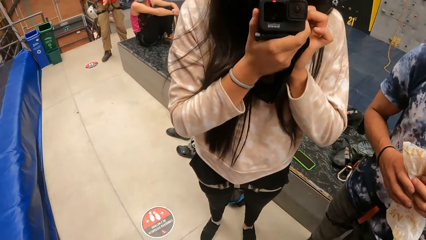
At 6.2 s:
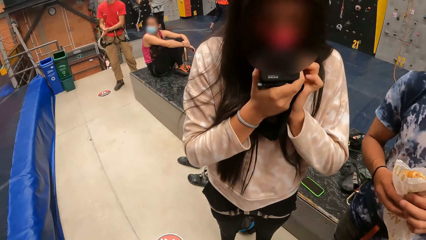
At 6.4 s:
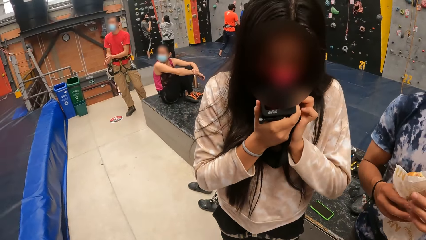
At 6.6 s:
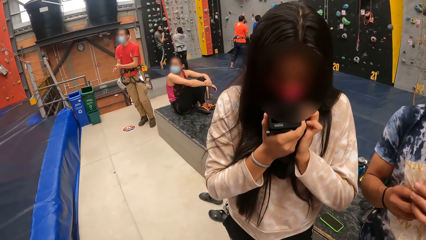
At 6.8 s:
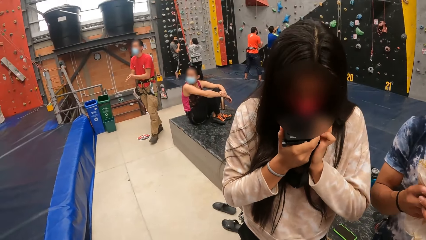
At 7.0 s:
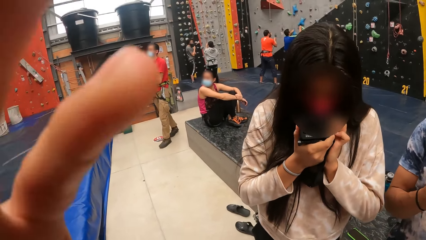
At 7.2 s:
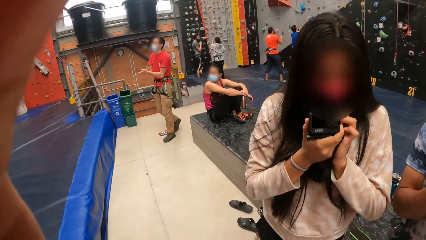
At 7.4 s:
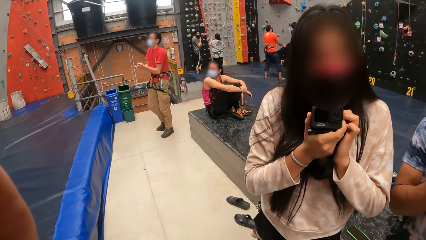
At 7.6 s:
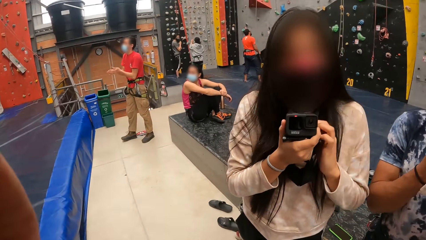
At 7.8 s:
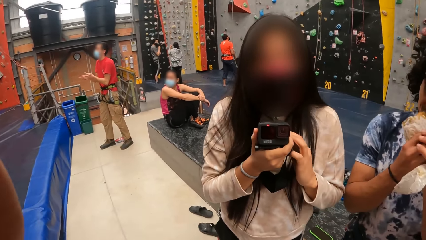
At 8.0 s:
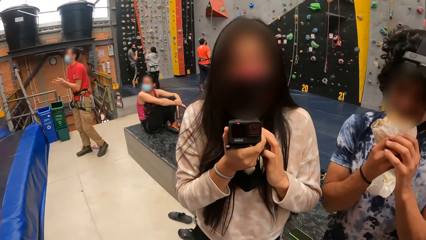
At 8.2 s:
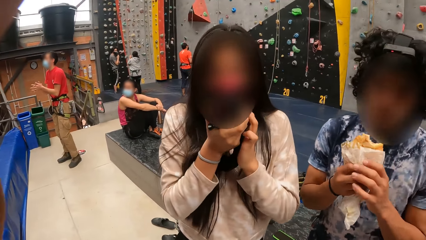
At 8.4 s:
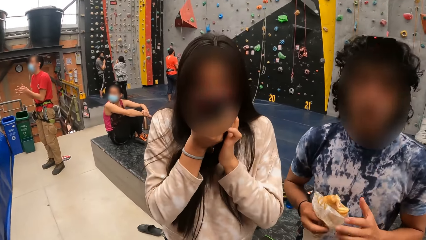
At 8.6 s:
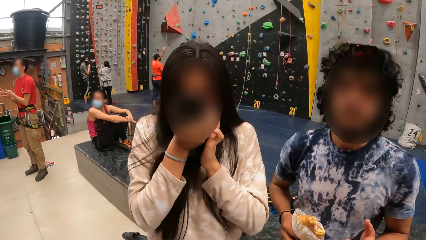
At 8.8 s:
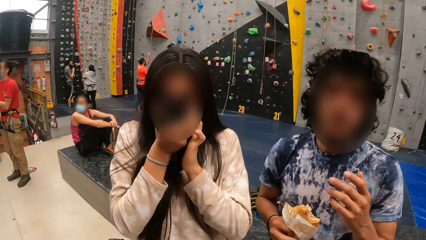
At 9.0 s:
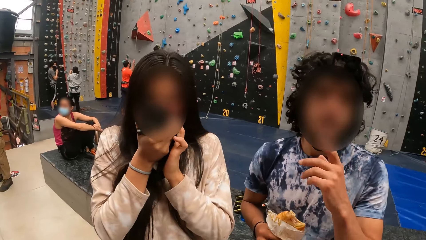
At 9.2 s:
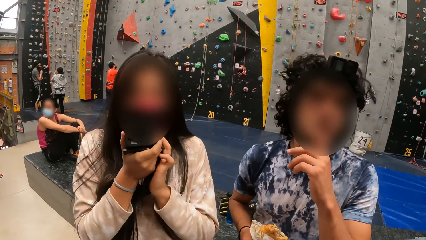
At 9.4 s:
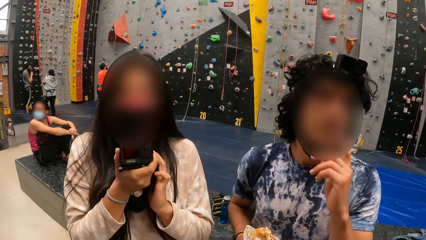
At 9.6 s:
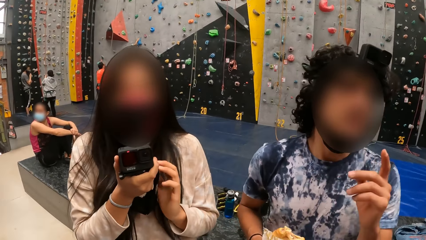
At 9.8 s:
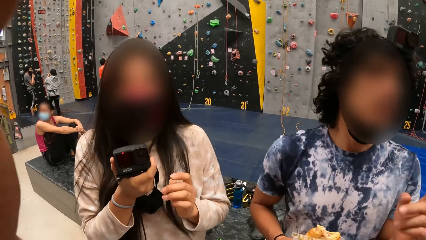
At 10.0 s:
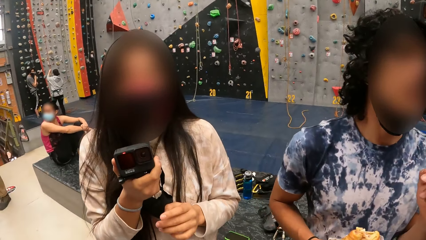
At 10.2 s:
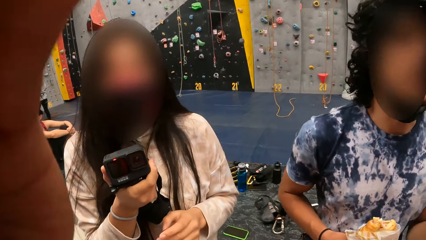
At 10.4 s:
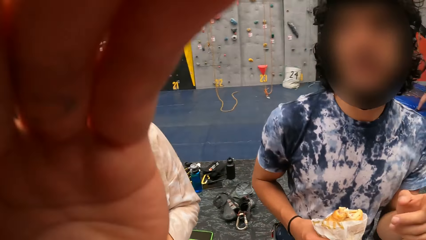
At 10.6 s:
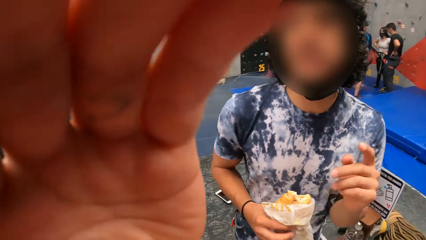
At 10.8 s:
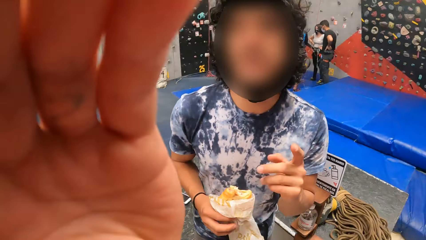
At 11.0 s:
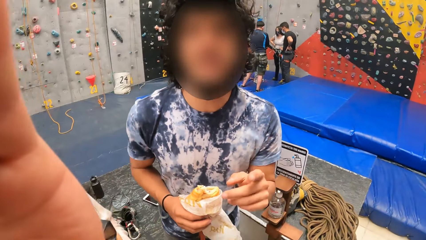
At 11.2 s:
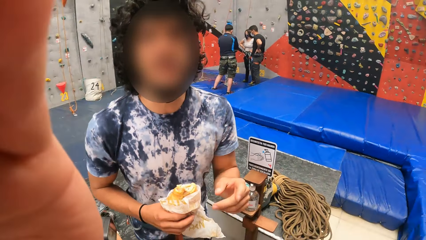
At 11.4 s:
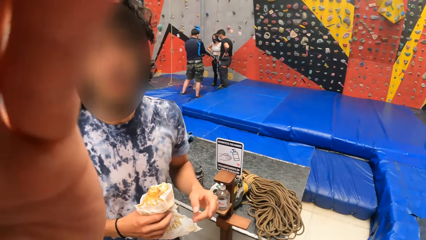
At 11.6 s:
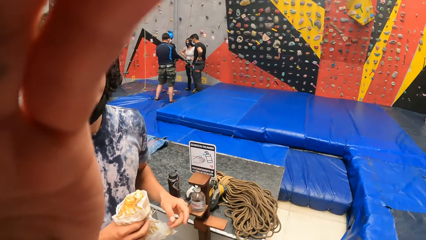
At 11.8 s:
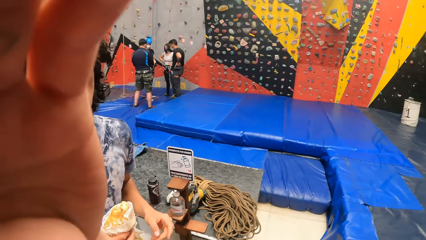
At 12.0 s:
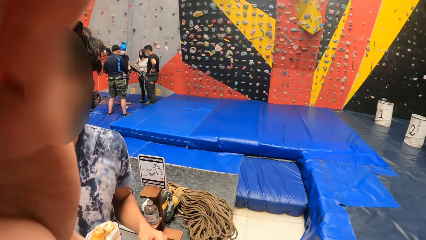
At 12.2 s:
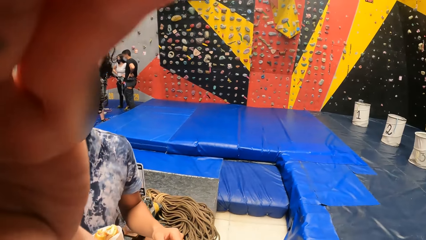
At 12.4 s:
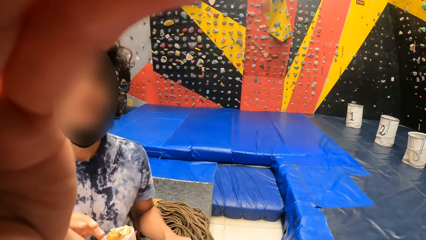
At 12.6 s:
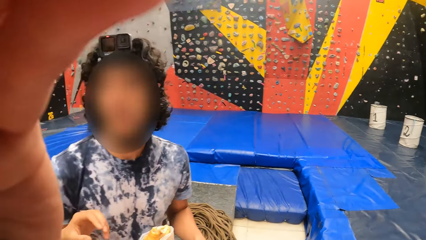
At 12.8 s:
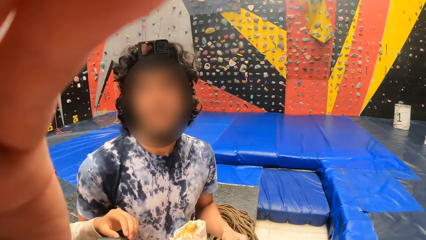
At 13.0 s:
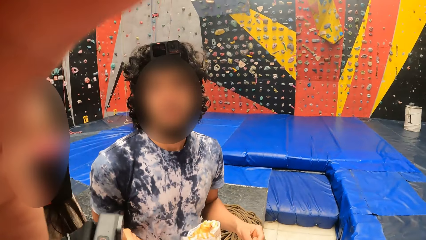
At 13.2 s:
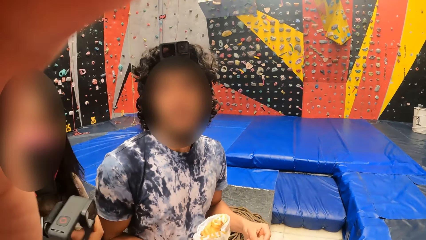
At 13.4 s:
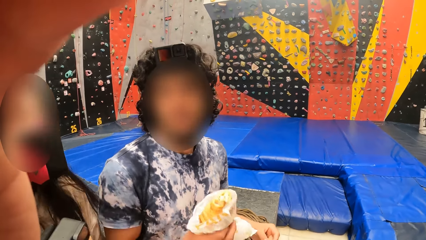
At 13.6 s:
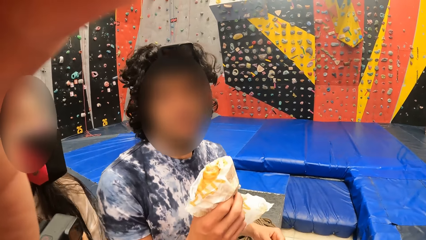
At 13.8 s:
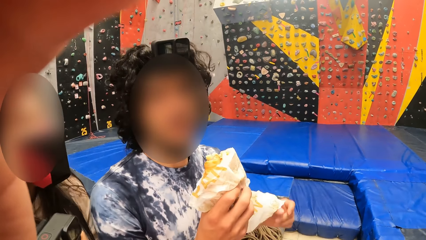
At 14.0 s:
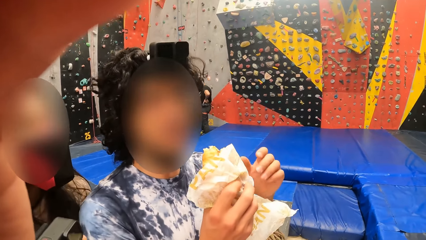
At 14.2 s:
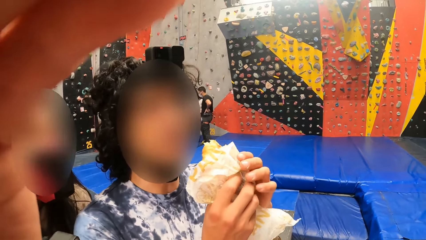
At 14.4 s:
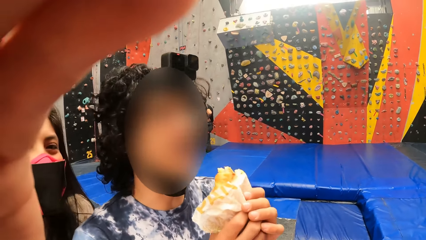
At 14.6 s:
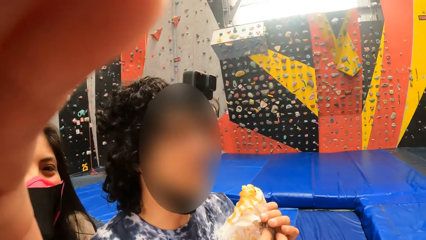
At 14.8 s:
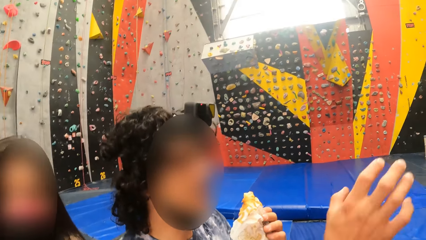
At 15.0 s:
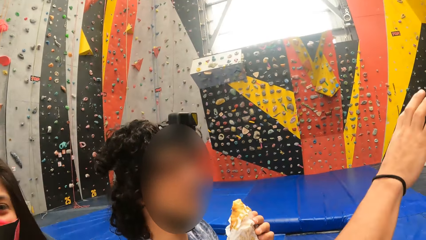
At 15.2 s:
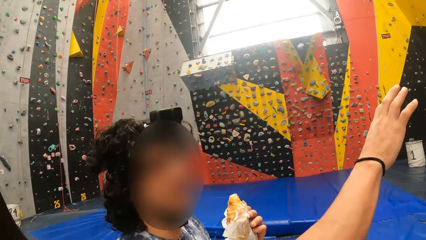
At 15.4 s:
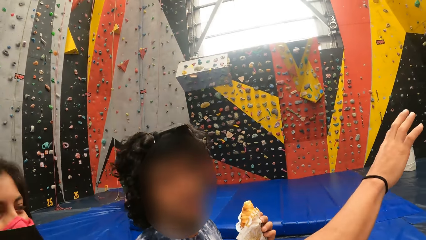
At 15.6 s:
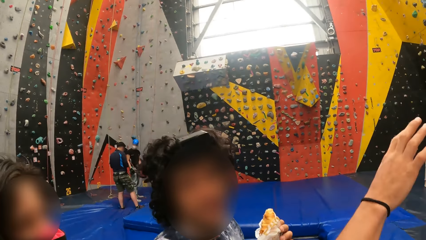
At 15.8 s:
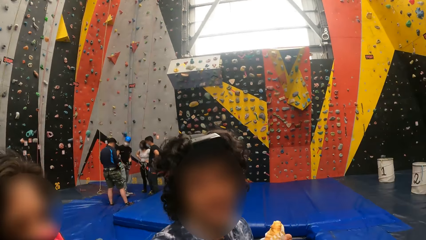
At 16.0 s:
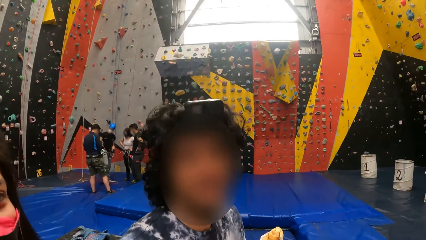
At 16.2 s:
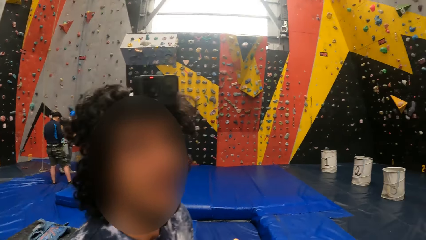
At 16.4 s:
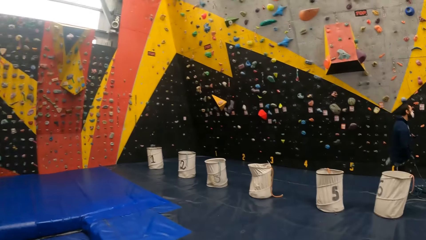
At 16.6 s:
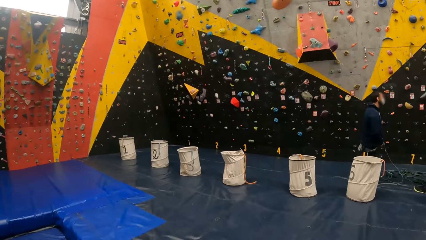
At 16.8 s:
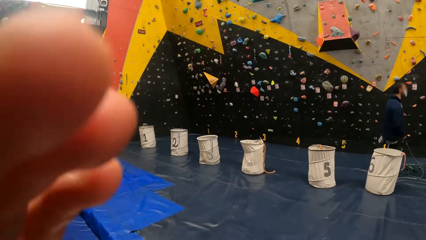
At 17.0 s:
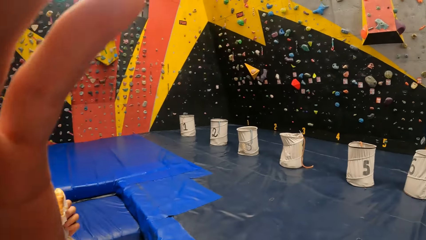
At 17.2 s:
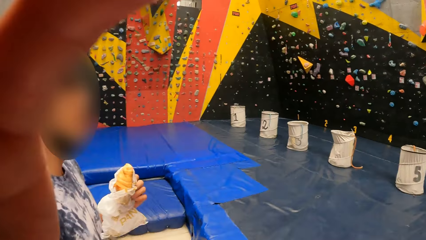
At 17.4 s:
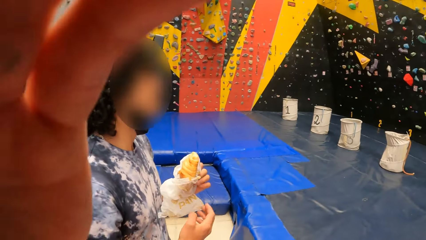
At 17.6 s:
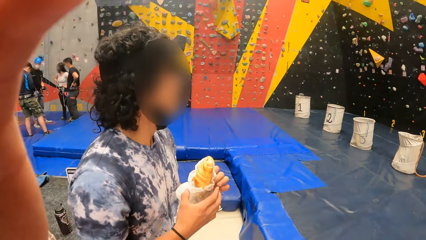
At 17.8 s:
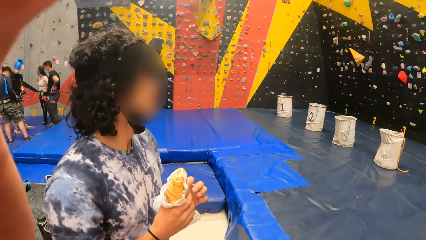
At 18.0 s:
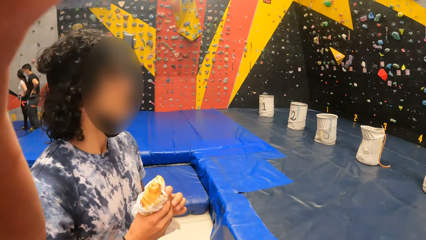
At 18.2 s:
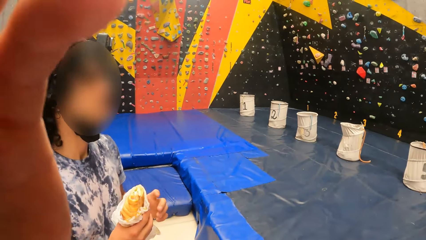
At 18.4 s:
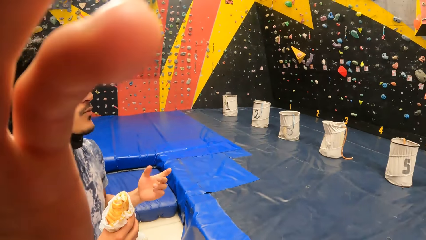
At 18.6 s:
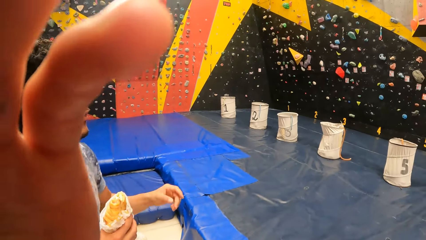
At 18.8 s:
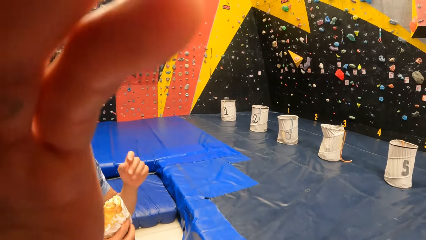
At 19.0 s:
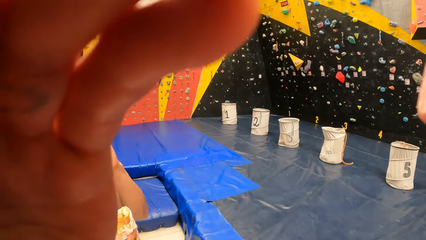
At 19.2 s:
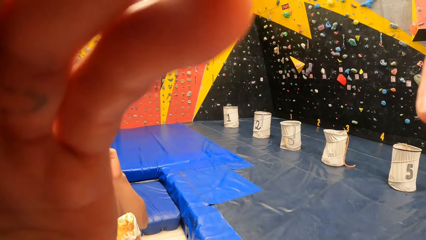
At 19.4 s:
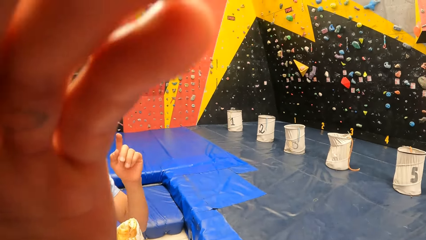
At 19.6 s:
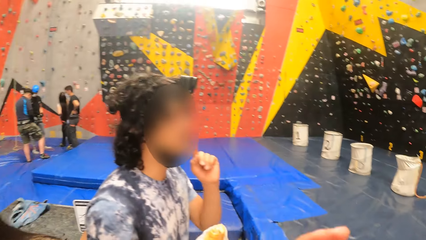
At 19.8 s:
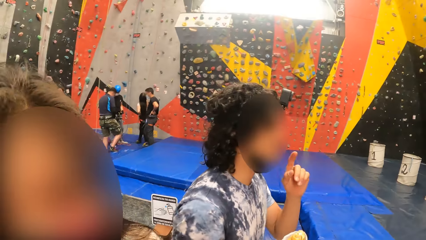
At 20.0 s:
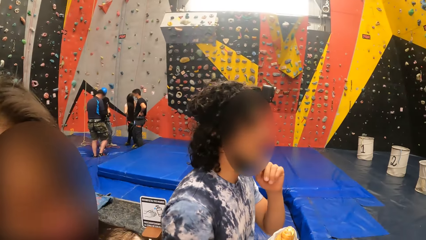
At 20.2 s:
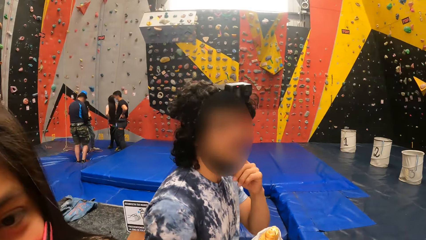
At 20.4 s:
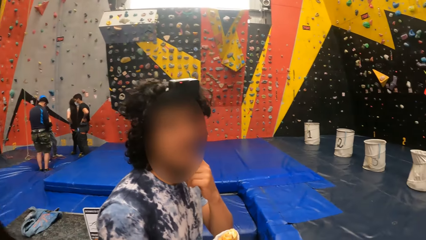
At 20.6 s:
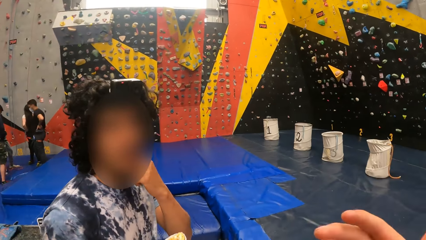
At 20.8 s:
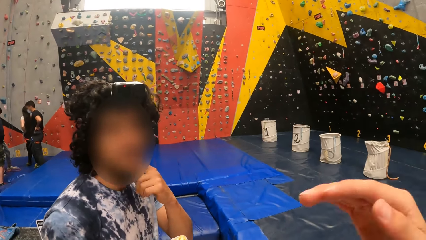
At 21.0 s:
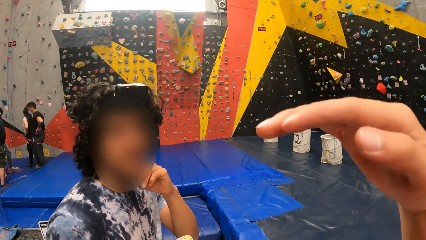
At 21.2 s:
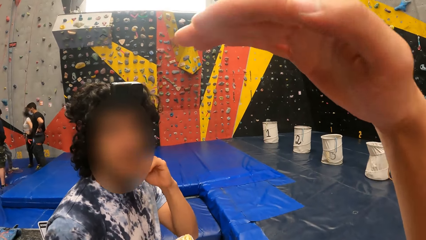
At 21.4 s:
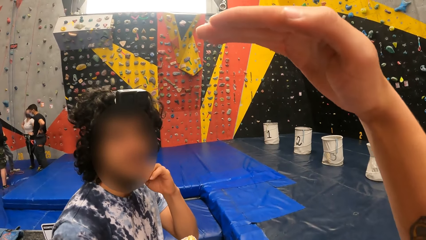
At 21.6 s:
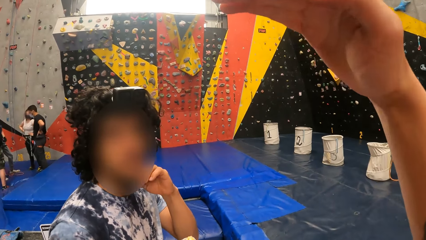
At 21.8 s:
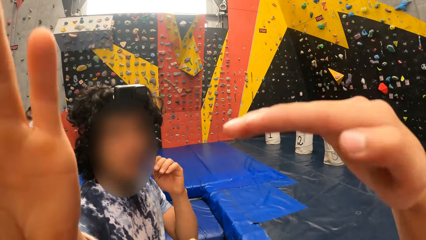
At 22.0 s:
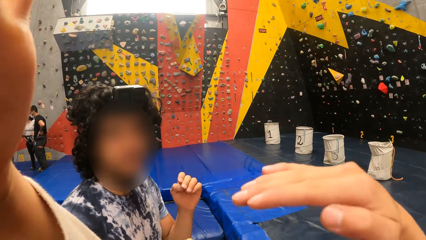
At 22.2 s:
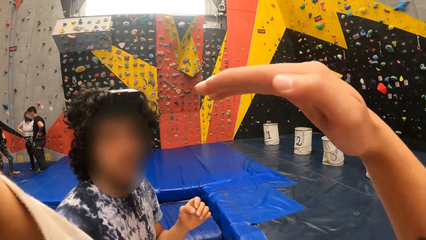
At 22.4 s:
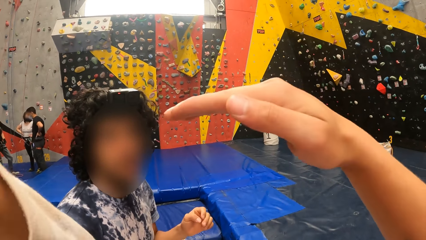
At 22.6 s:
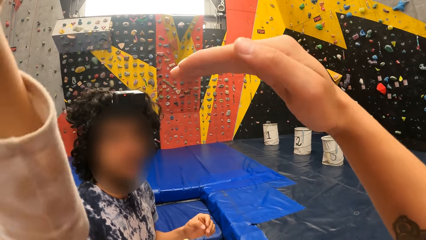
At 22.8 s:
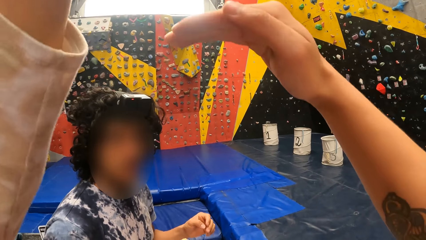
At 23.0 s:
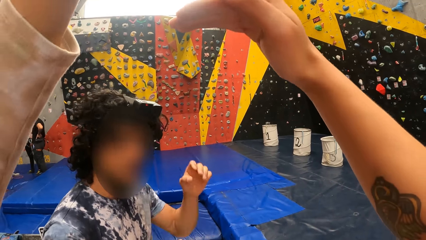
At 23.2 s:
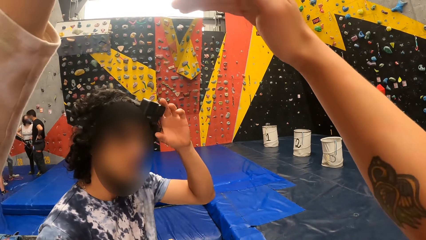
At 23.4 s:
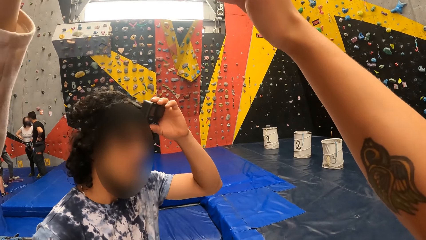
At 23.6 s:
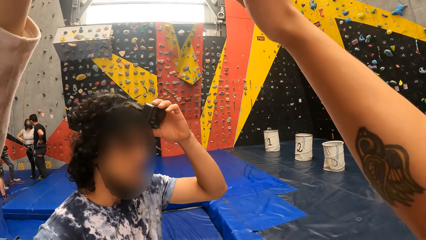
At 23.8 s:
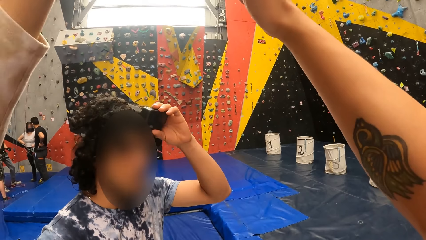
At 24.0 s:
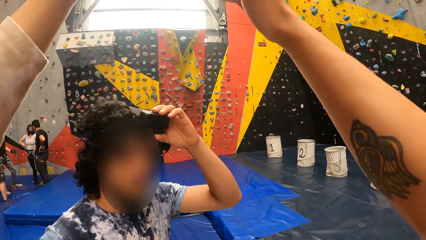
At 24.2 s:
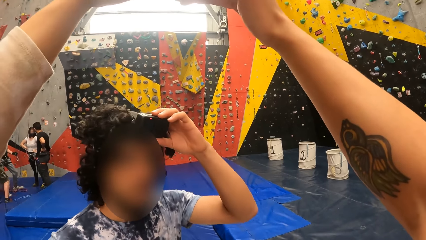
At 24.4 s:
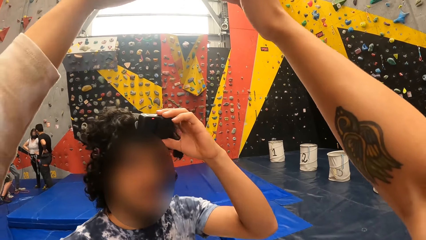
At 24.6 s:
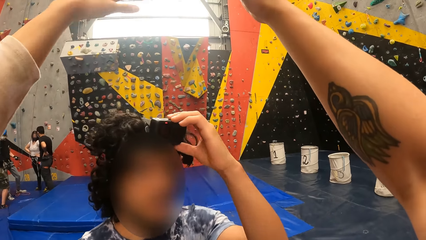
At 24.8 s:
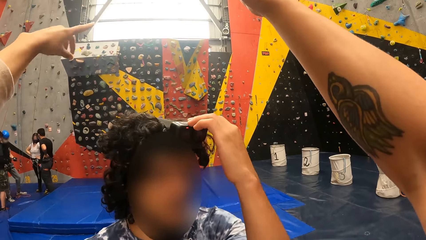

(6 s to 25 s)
A lady holds a camera. The camera wearer interacts with the lady. A man interacts with the camera wearer. The camera wearer adjusts the camera. The man eats food. The camera wearer adjusts the camera. They interact with the lady. The man interacts with the camera wearer.
